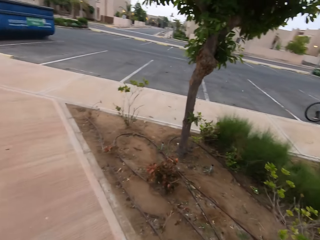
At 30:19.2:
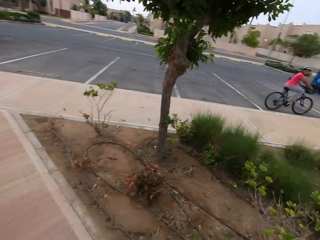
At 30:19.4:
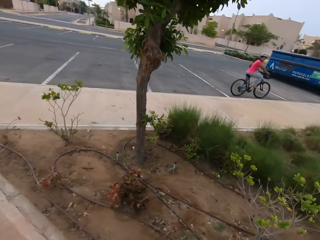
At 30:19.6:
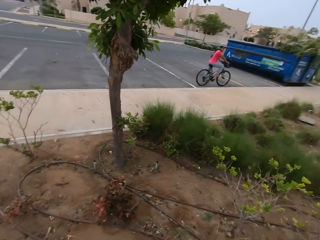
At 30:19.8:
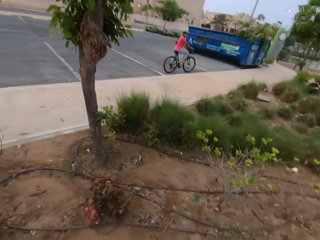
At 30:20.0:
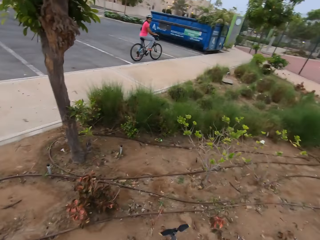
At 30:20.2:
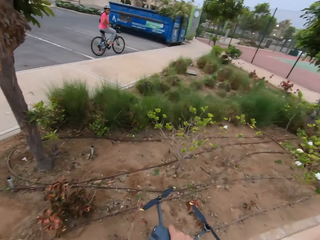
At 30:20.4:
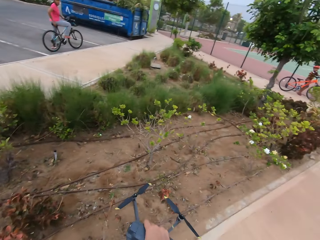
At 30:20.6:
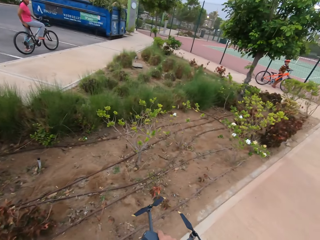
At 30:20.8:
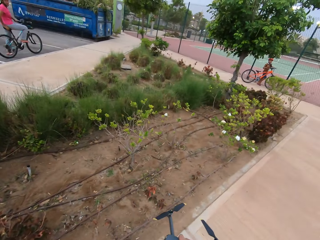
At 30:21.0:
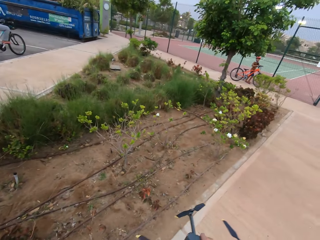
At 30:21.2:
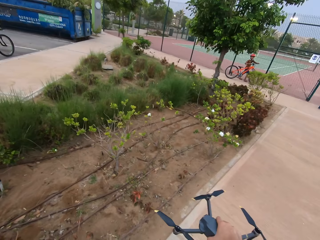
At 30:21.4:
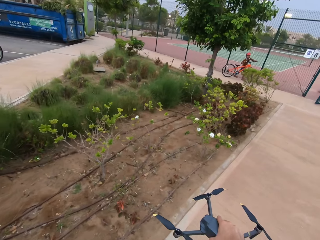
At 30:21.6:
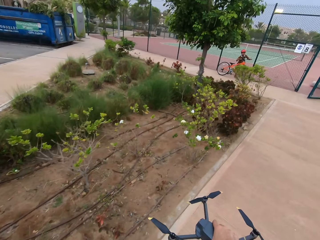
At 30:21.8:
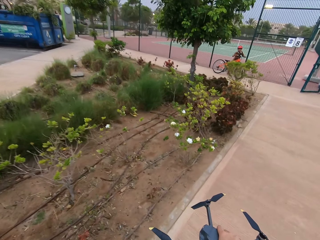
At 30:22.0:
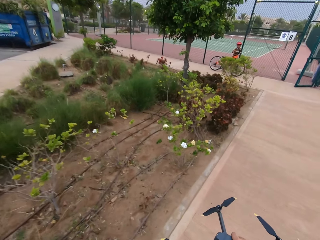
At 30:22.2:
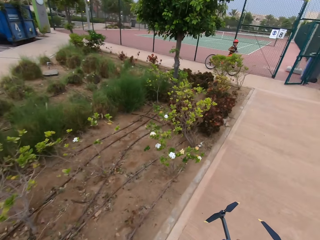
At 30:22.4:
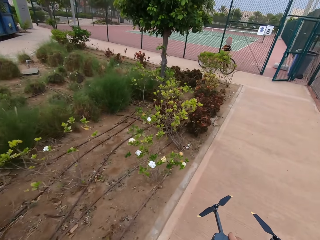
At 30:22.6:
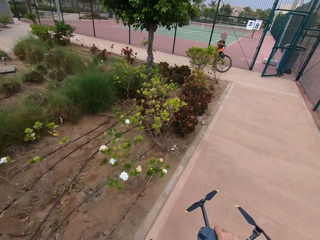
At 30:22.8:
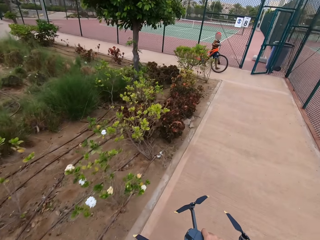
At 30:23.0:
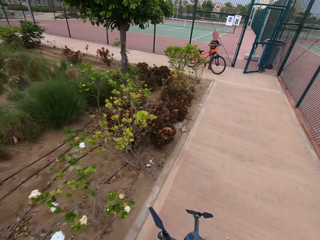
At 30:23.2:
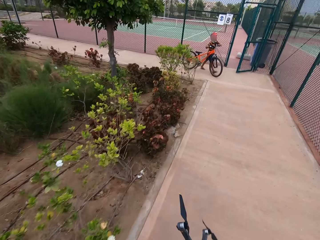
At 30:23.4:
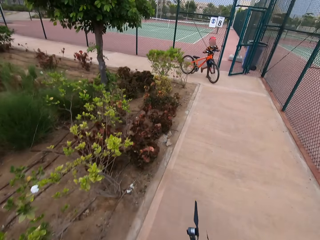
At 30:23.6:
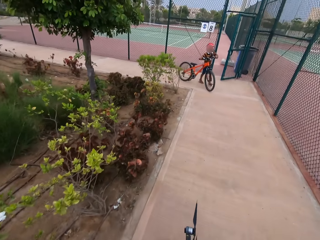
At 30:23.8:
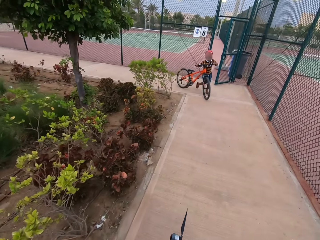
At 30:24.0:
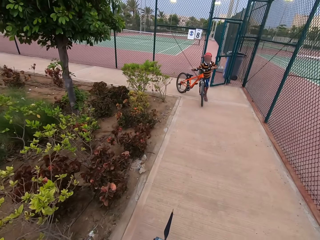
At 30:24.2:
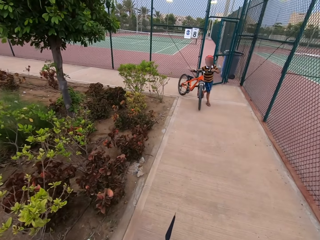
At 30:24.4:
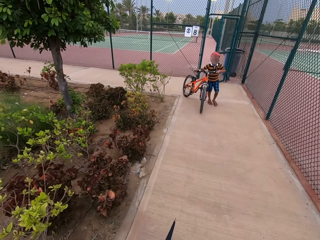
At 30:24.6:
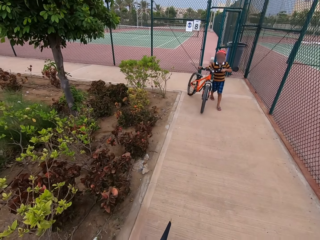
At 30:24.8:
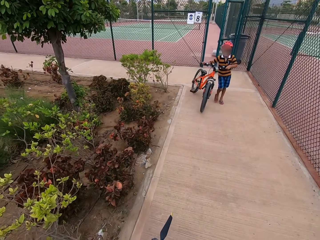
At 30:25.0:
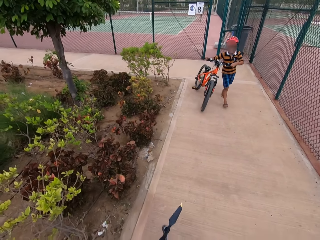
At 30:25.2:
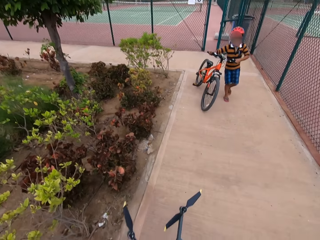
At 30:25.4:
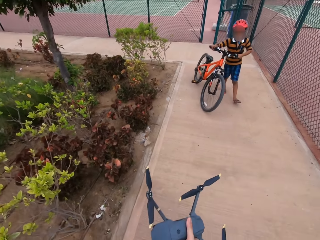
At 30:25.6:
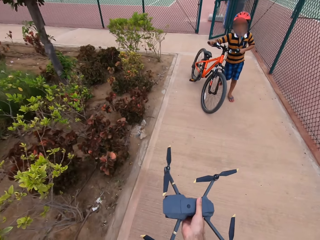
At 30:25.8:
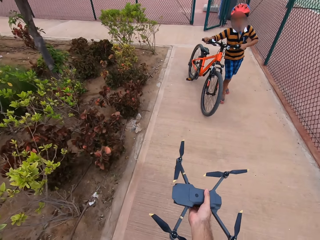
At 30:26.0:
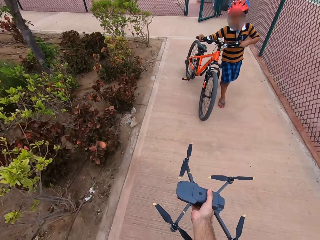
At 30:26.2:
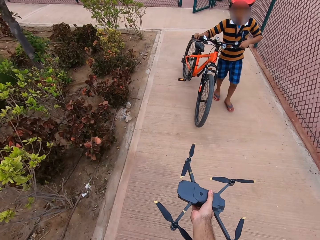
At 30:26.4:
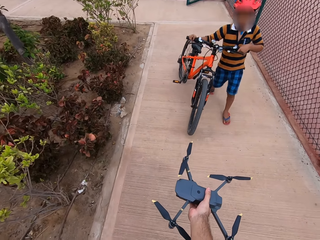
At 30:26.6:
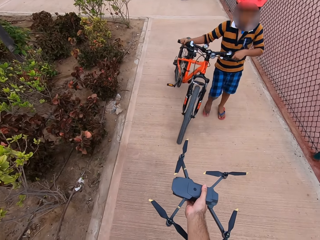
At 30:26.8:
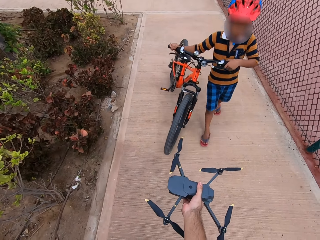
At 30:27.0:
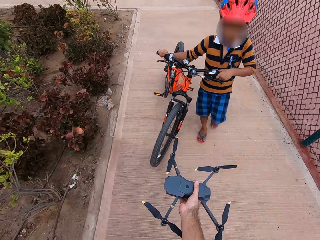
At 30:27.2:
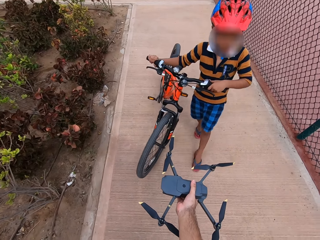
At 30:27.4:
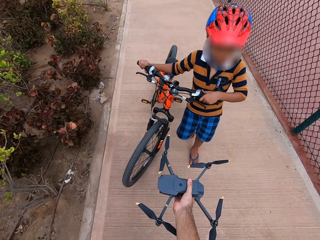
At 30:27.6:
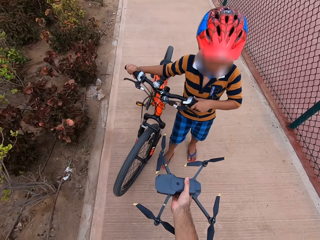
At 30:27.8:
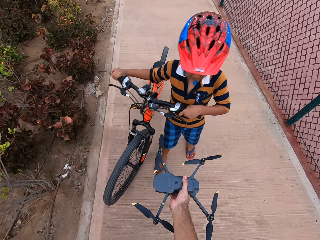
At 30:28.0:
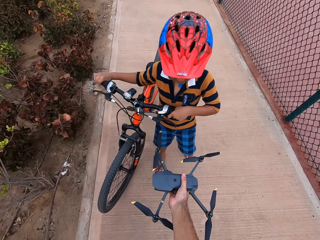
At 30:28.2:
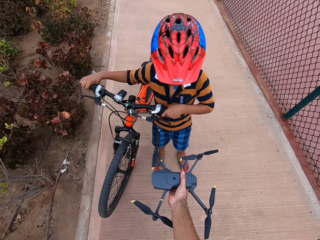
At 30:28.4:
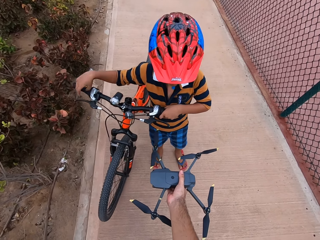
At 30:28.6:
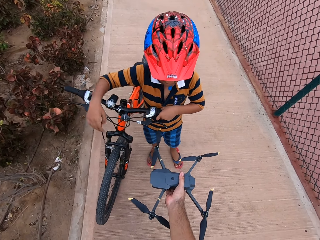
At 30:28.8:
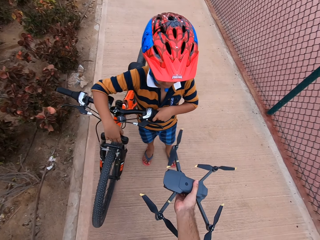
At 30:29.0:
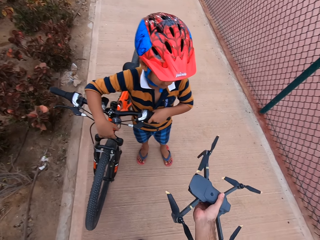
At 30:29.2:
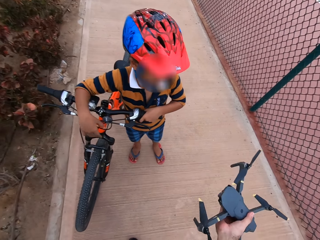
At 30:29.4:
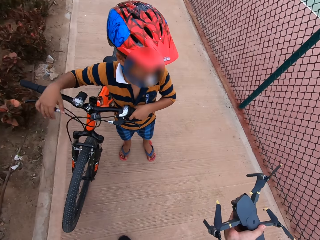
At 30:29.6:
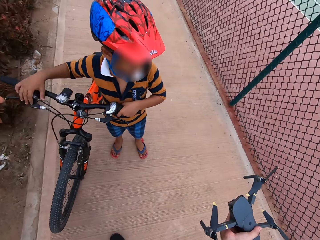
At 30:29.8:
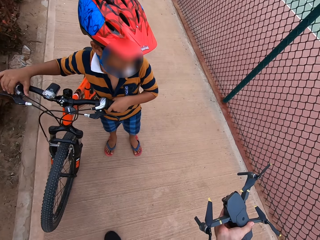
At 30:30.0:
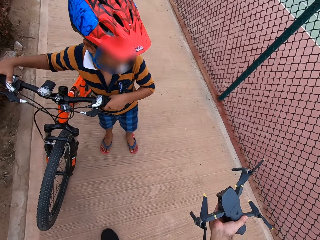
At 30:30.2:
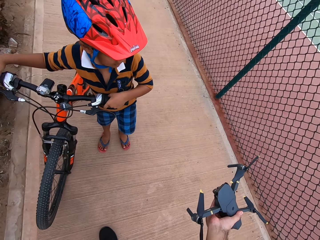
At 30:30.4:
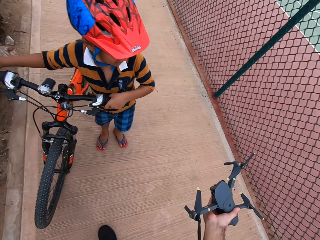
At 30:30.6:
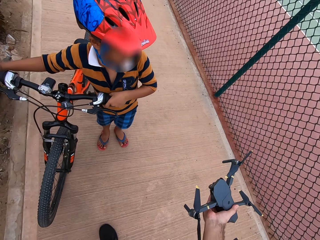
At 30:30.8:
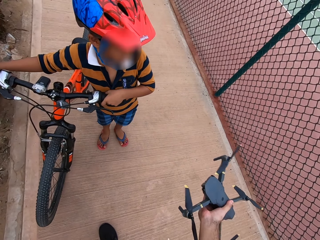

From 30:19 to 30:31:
A person sits on her bicycle. The camera wearer turns around. They look around. They walk towards another person. The other person pushes his bike towards the camera wearer. The camera wearer walks along the pavement. They stop. They show the other person the drone. They give the toy to a small boy. The other person looks at the drone.

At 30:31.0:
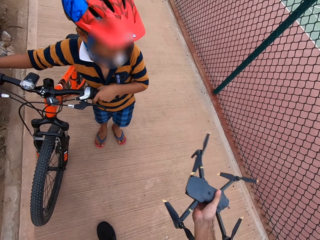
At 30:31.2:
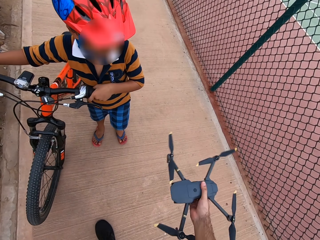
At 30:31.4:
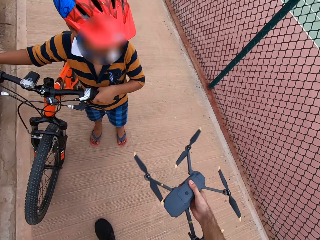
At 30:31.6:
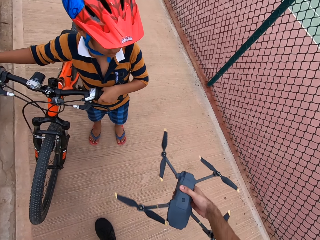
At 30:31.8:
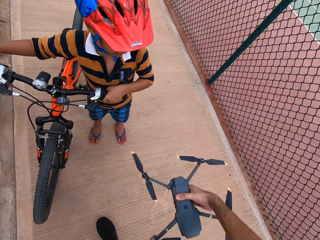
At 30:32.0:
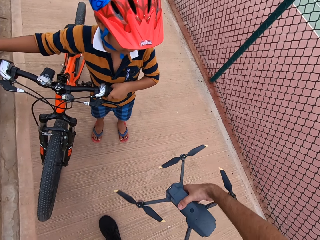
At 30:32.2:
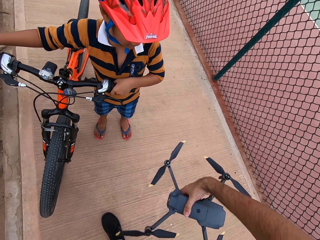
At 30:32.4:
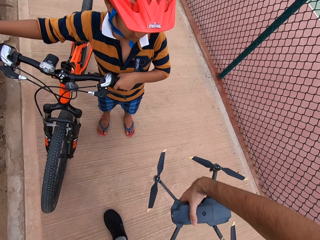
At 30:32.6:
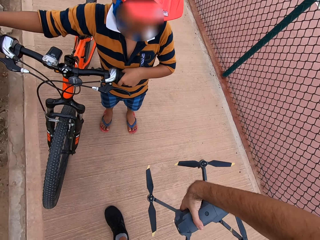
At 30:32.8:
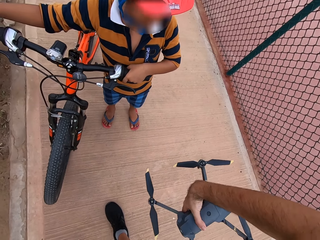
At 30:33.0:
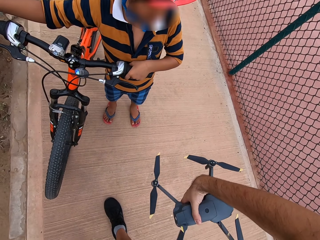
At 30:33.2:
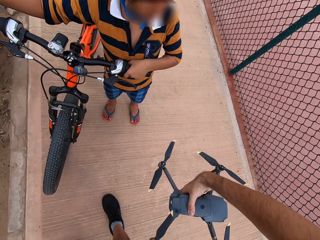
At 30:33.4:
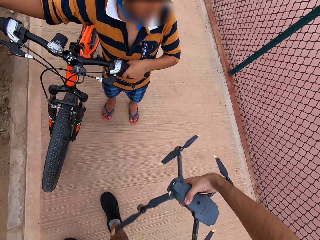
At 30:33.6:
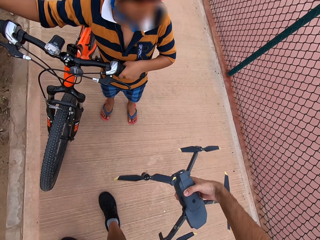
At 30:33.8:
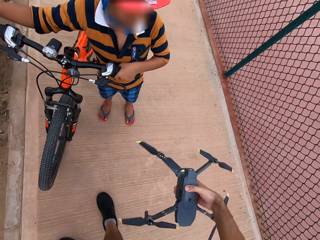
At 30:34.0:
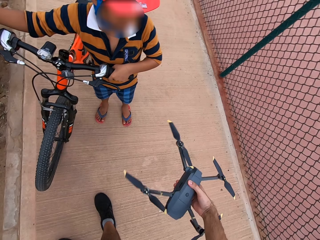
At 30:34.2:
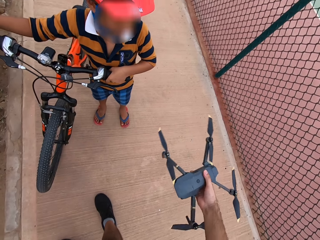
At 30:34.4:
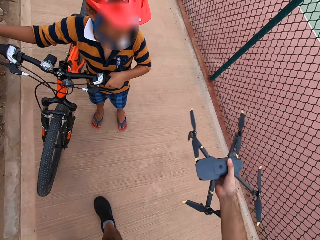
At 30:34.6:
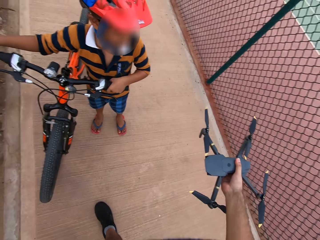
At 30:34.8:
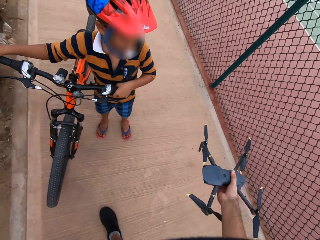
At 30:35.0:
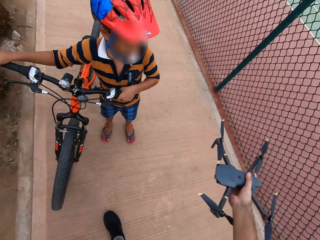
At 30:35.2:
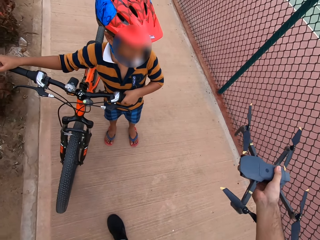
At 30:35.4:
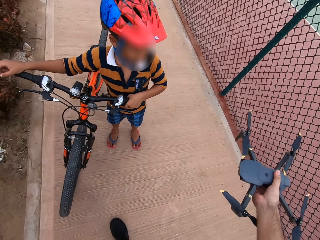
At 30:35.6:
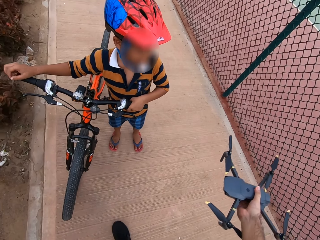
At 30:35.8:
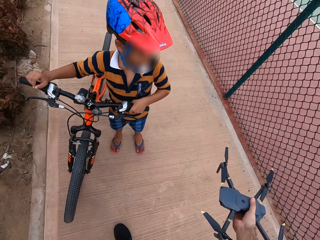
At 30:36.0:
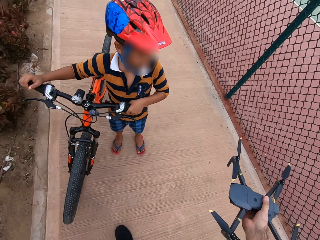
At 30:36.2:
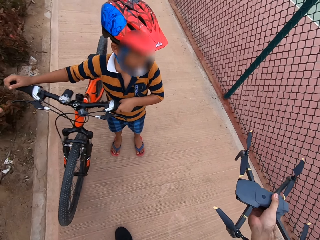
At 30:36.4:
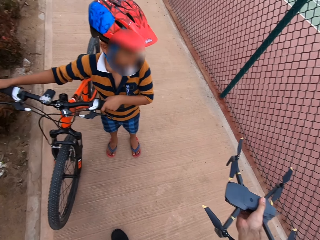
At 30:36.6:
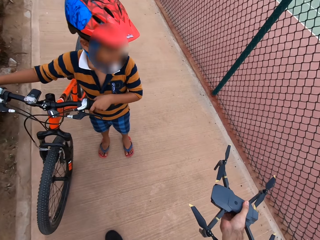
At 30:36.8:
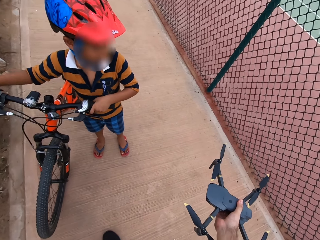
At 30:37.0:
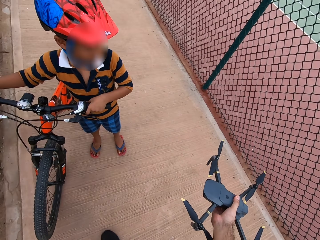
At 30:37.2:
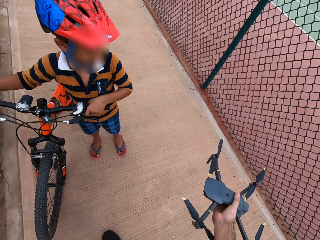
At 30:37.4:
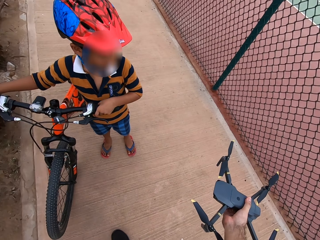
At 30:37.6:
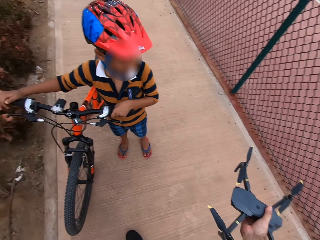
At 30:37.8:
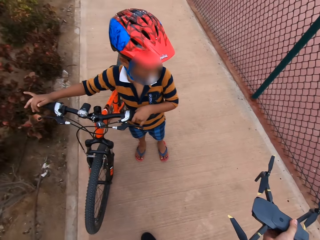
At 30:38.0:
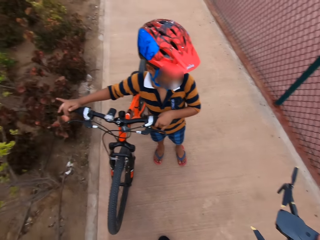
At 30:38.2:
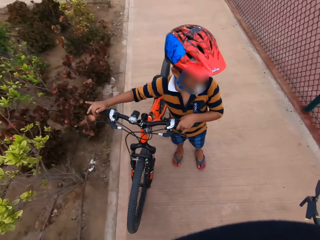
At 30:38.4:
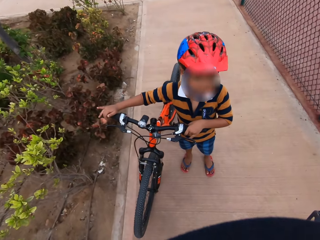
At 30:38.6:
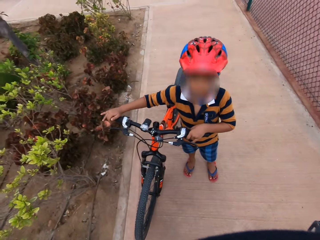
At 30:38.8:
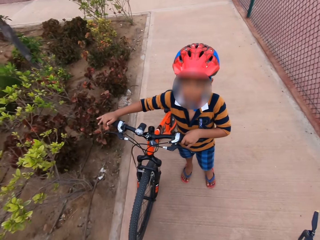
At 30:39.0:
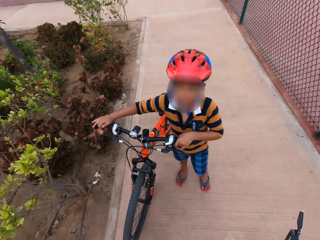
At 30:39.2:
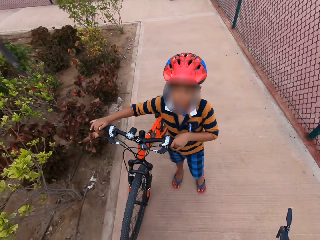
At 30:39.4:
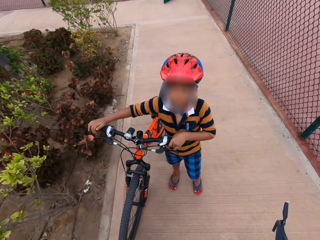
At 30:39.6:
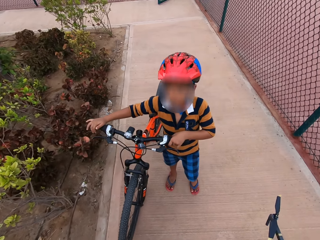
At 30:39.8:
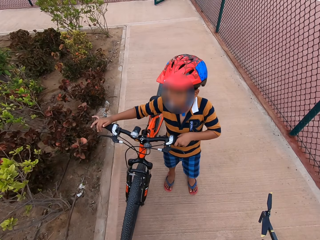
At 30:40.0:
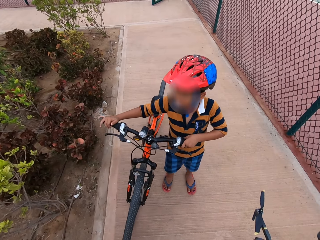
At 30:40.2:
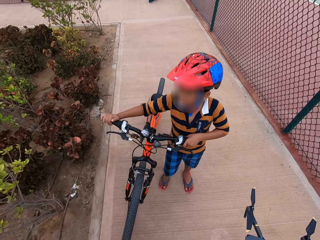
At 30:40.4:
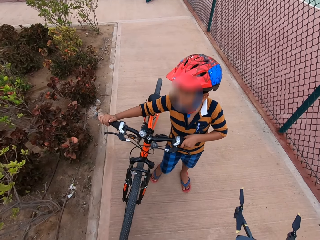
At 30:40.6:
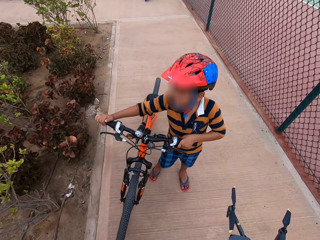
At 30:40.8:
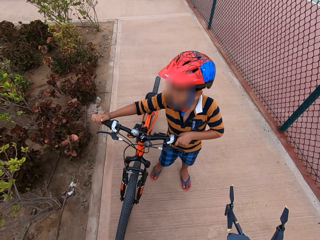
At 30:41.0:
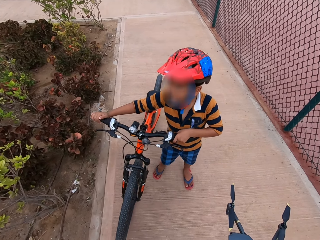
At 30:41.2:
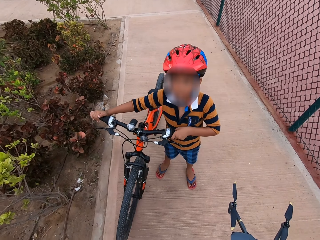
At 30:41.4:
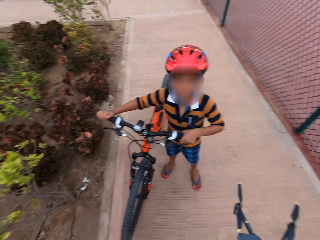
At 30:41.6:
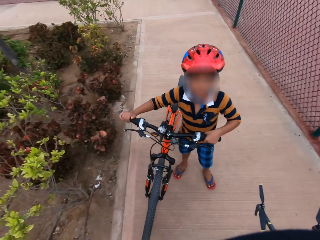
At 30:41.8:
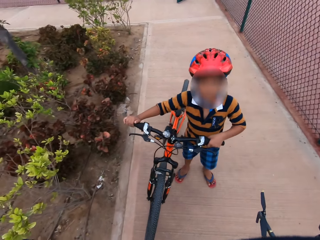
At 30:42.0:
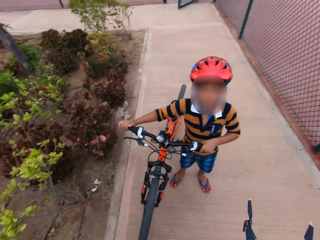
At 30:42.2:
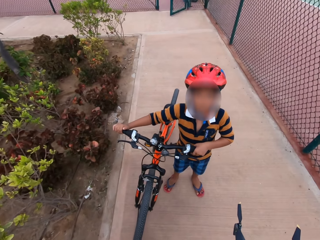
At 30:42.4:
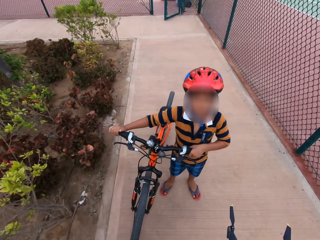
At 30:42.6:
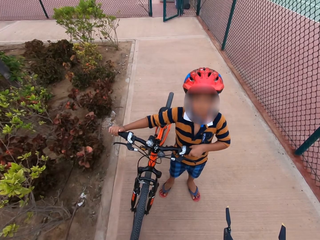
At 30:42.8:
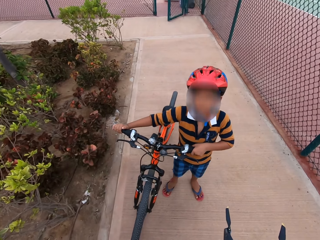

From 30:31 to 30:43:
The camera wearer rotates the drone to the left. They show the toy to the boy. They rotate the drone to the right. They lift the drone up and down. The boy looks at the camera wearer.
